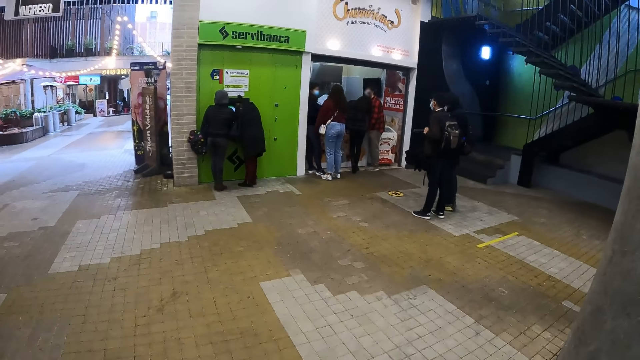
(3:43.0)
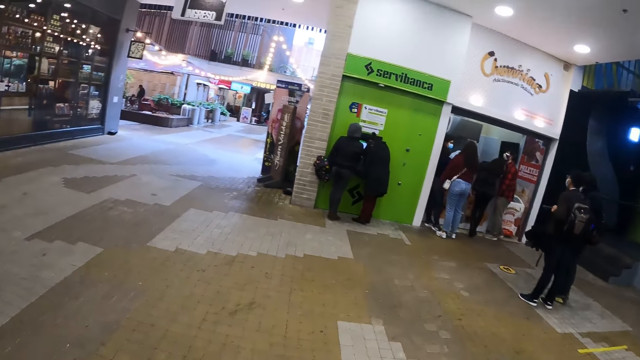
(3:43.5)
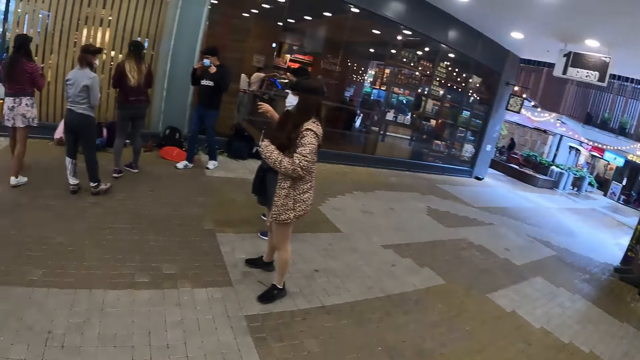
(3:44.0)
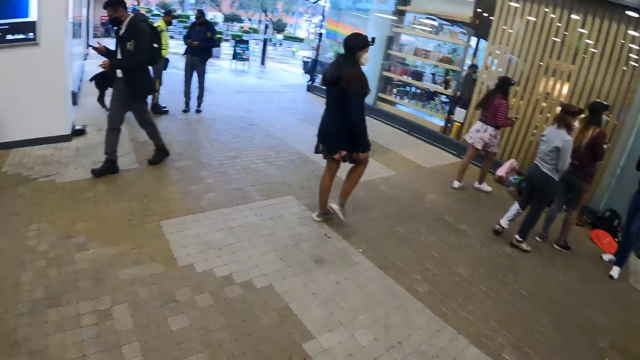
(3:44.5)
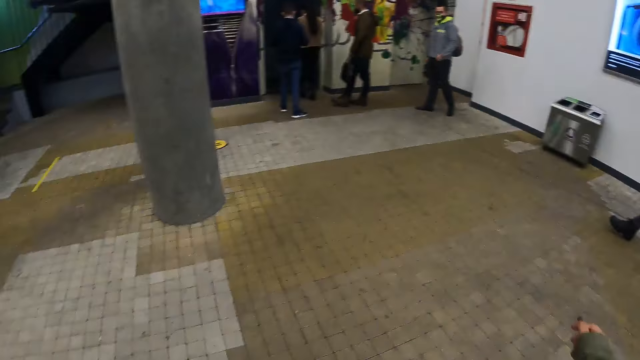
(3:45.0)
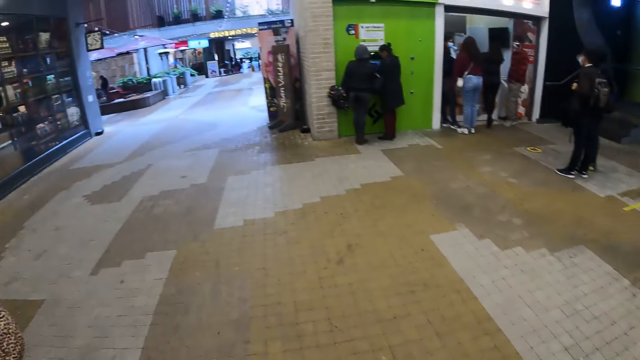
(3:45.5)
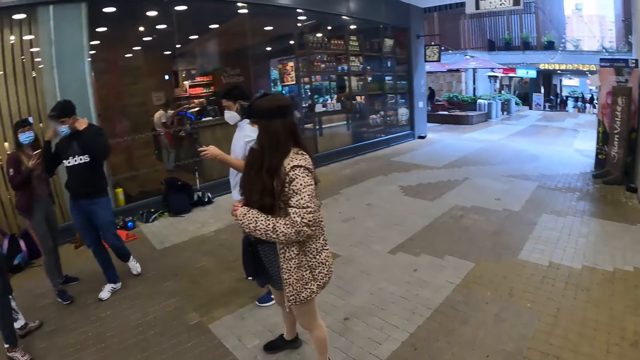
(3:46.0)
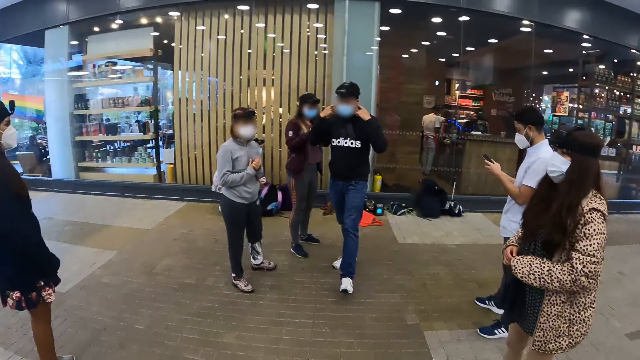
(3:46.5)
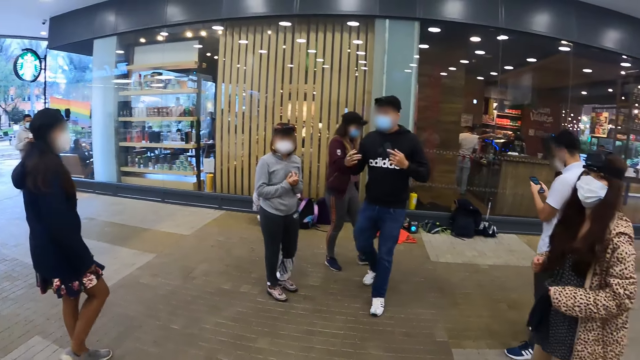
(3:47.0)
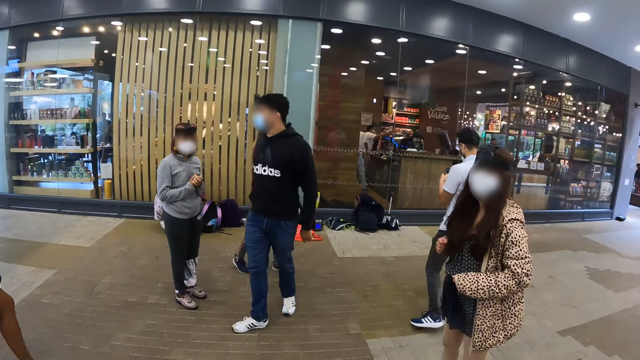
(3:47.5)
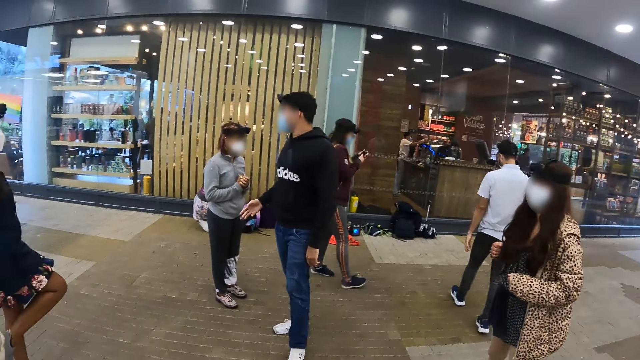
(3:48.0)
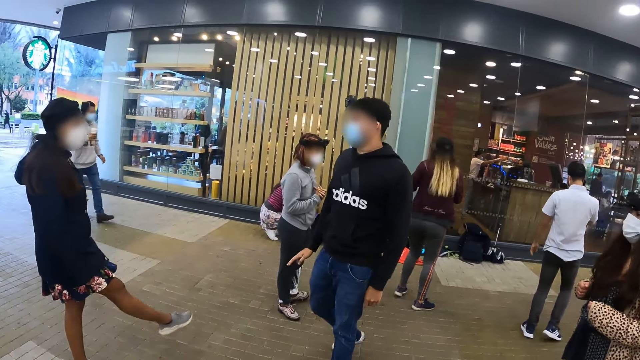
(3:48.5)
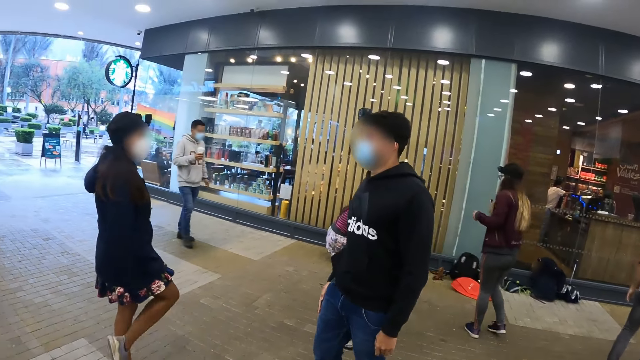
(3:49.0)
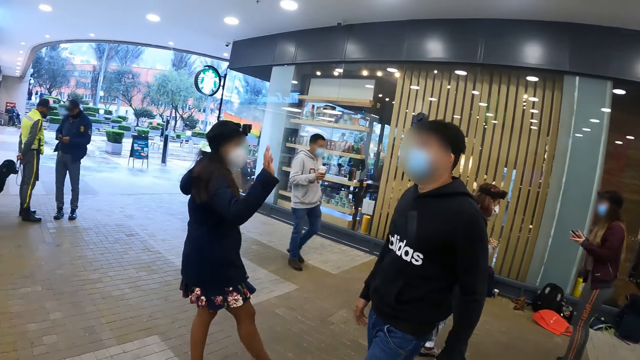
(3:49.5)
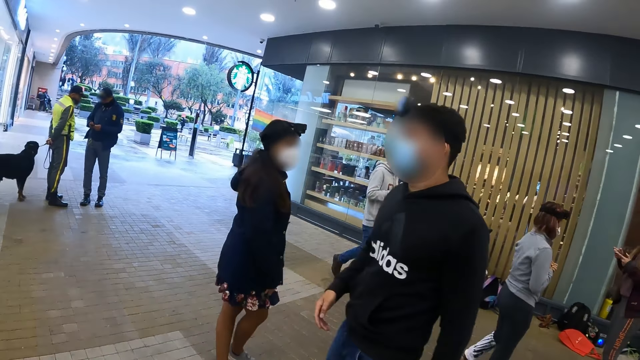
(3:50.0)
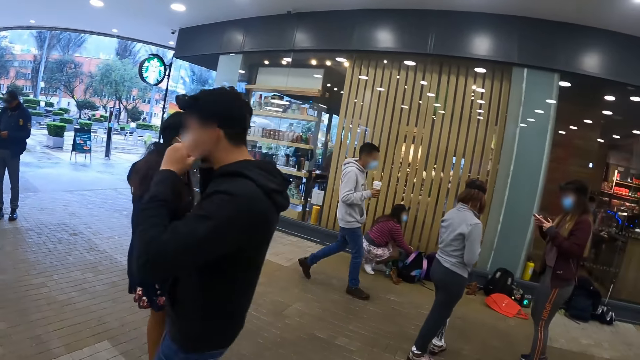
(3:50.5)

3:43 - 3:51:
The camera wearer looks around. They look at a woman. They look at a man.

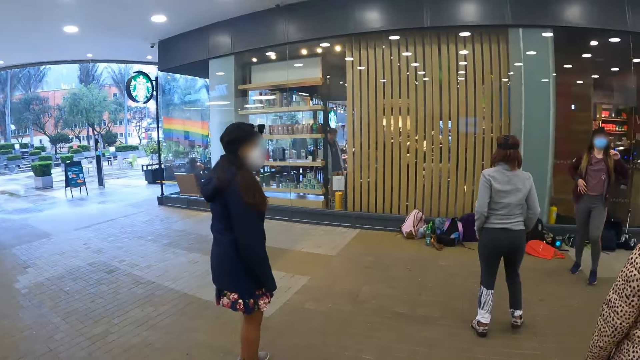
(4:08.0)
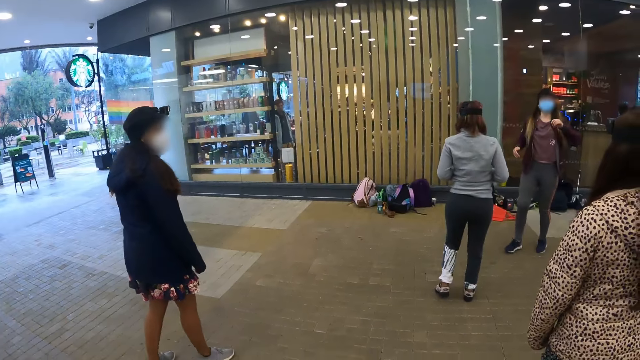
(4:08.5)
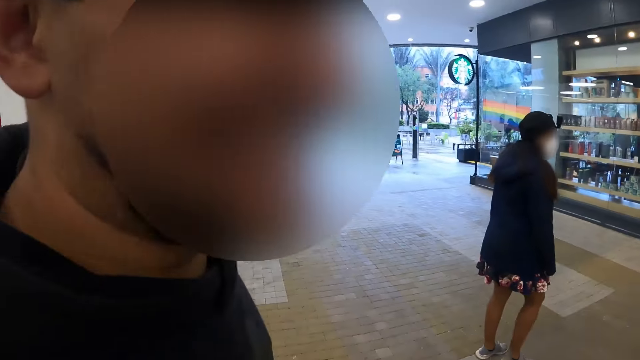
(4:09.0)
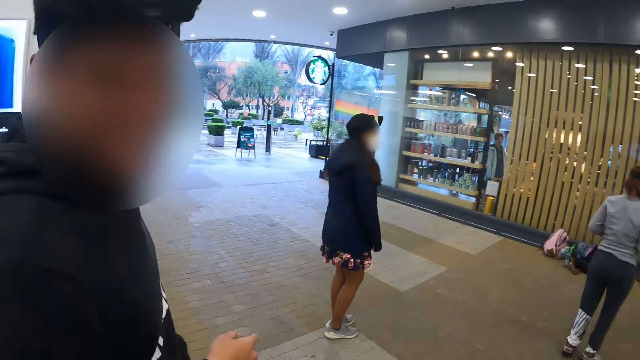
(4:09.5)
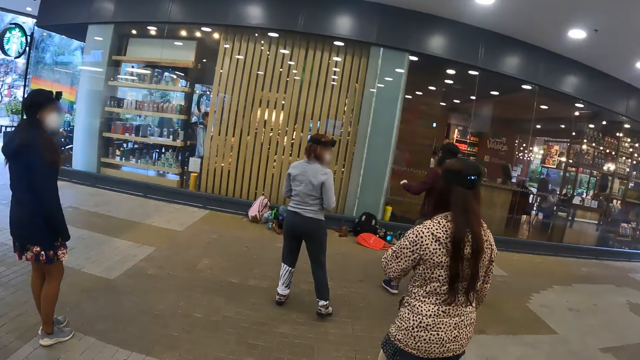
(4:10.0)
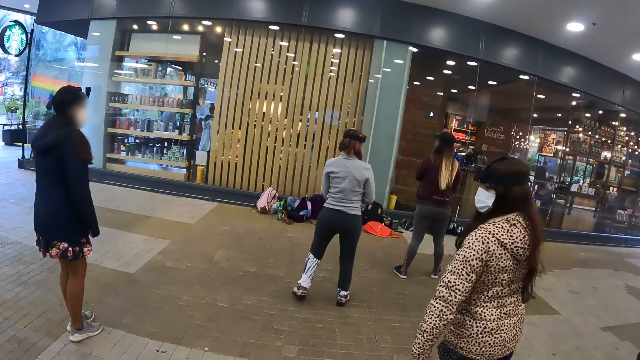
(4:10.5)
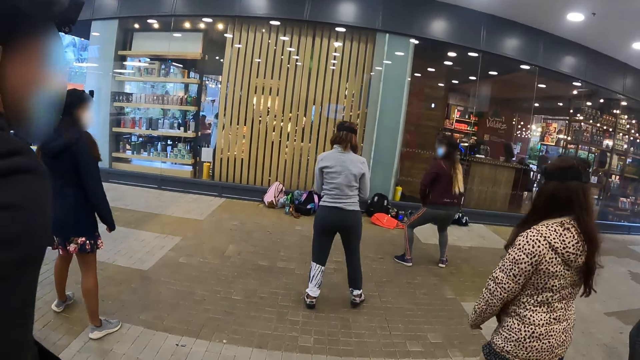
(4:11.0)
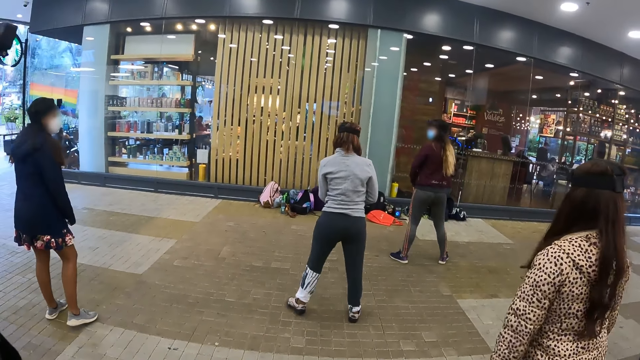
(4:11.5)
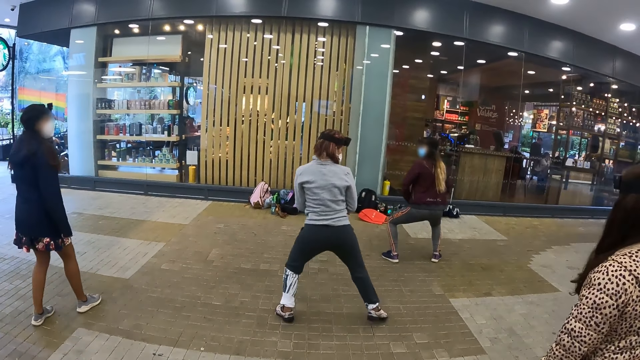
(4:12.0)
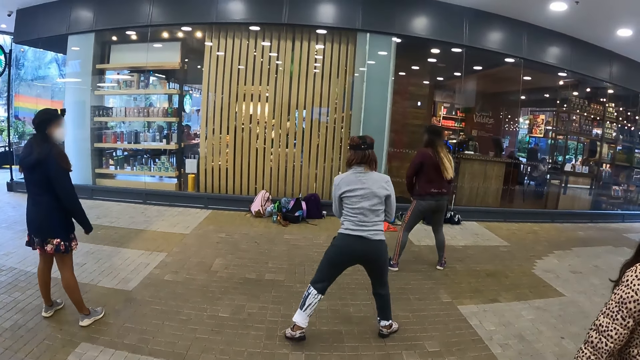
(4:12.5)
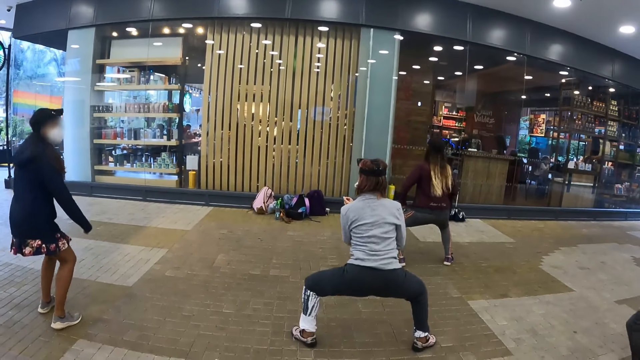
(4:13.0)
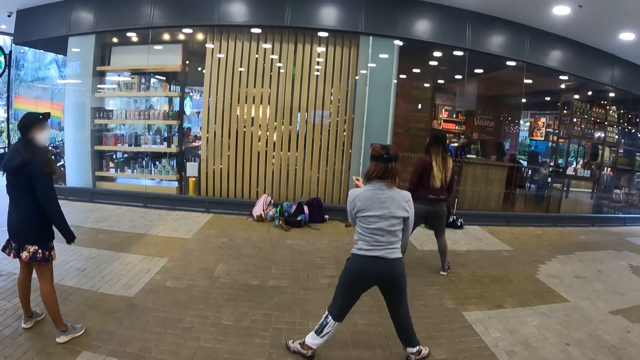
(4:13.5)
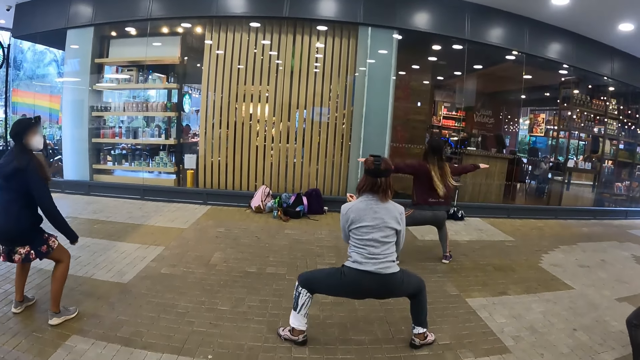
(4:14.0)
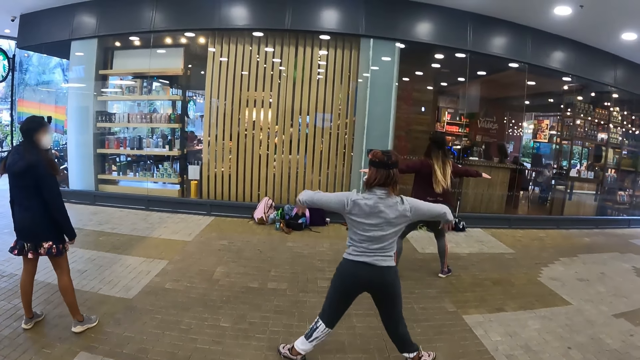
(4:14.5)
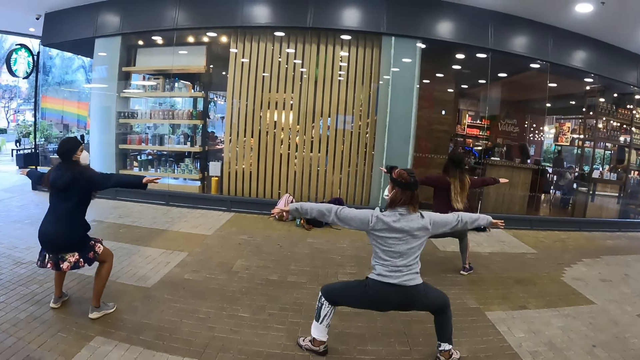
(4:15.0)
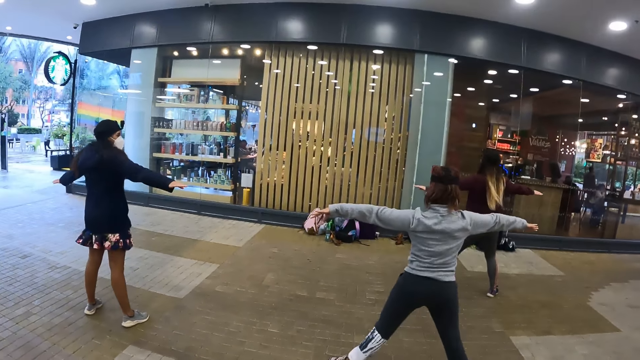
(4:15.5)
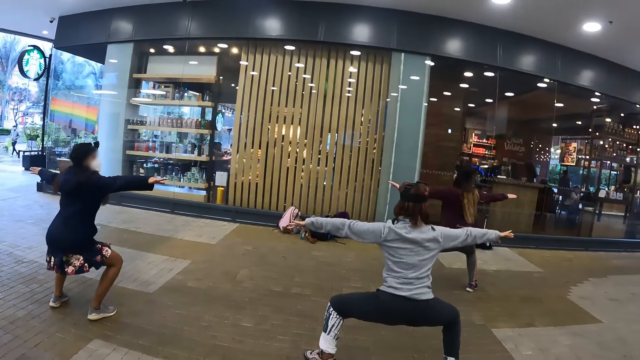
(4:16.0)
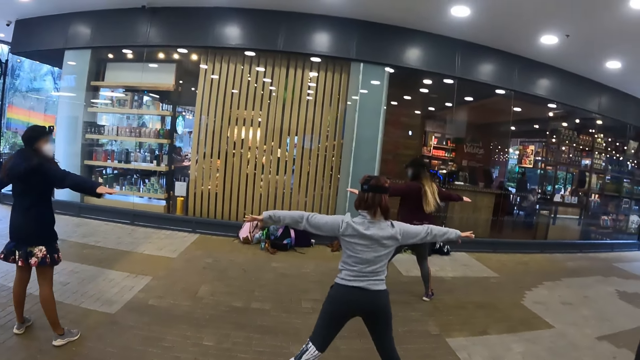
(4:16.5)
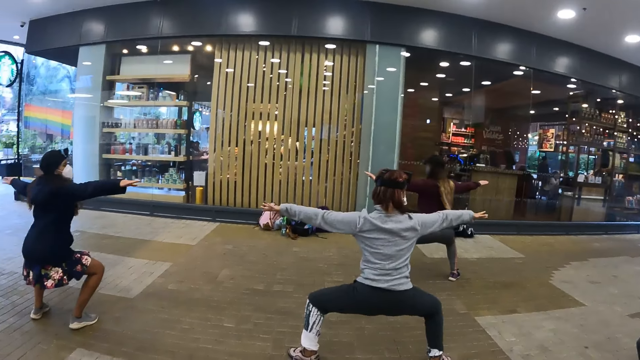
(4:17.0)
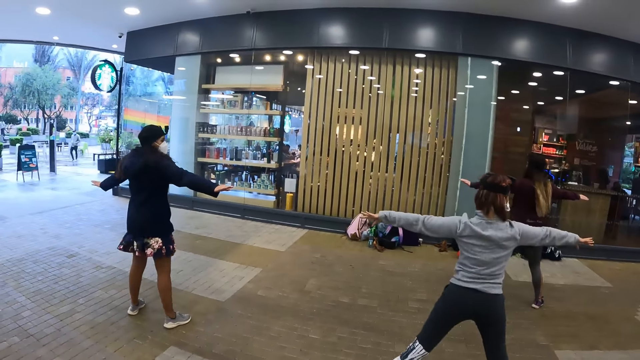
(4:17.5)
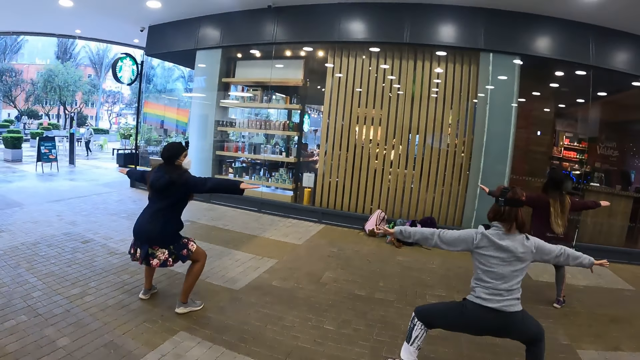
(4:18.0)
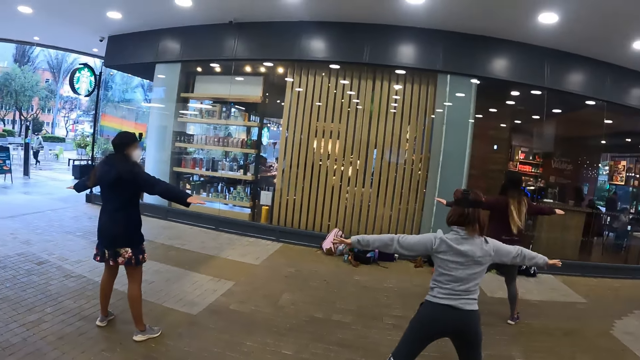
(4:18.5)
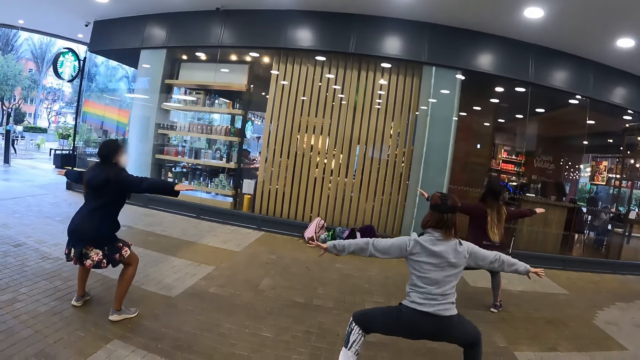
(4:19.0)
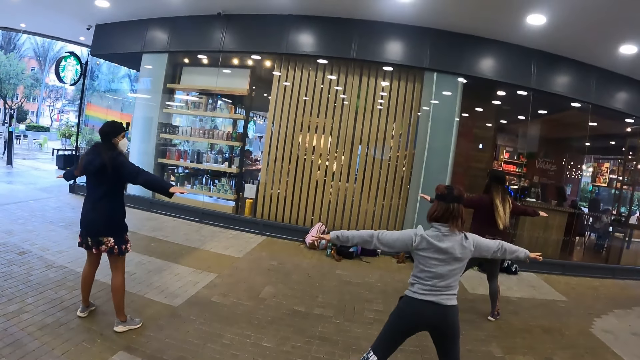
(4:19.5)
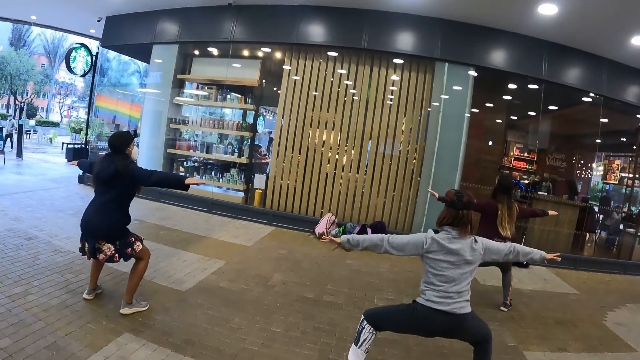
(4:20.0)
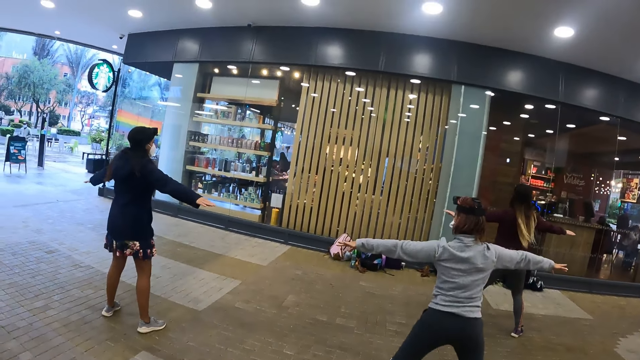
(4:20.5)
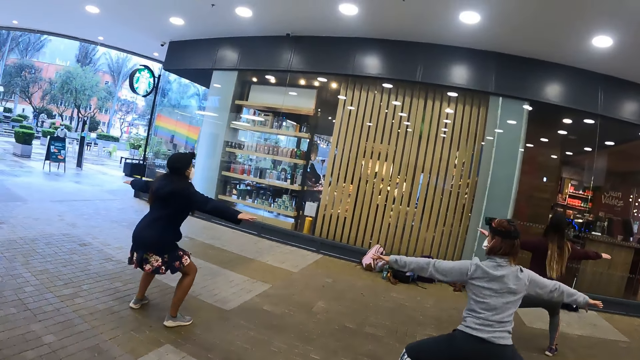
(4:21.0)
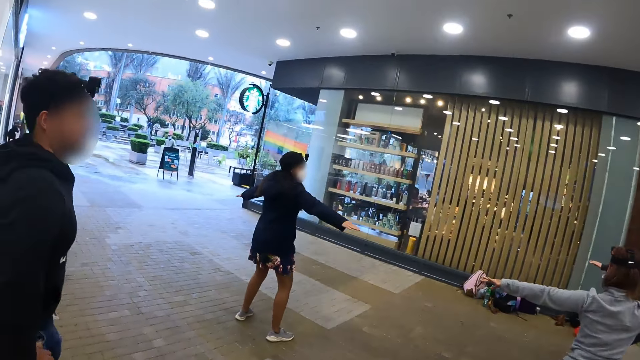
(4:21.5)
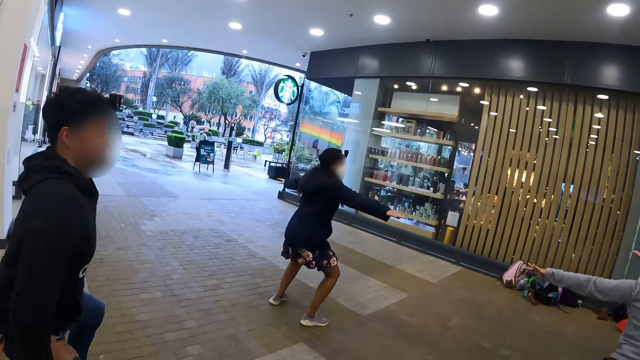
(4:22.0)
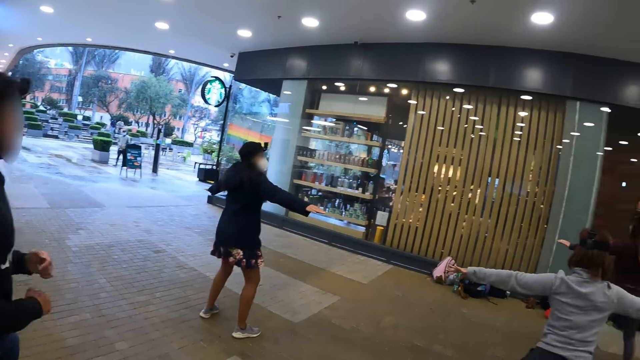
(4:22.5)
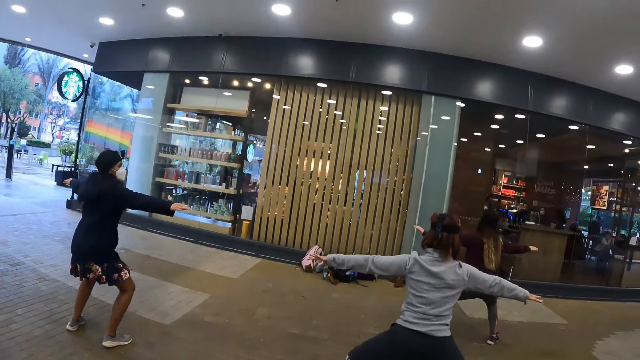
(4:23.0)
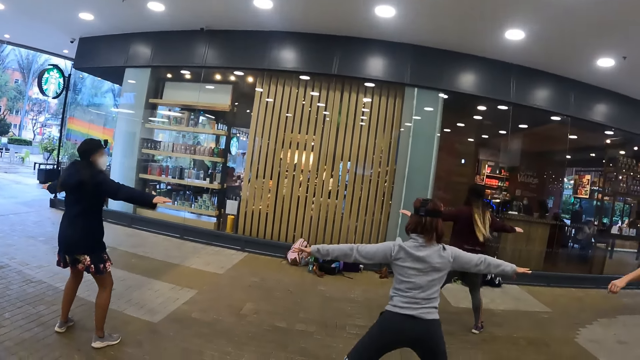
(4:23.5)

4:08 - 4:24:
The camera wearer looks around. They interact with a man. They look at a woman. They do the exercise.
